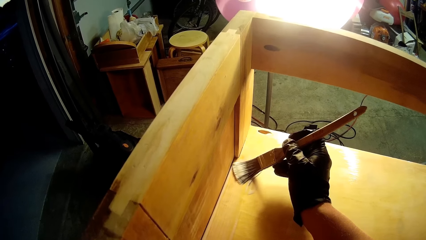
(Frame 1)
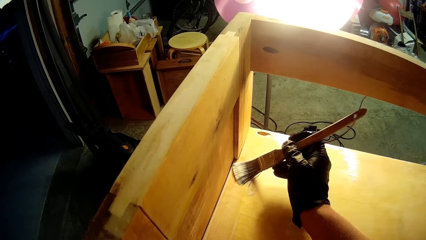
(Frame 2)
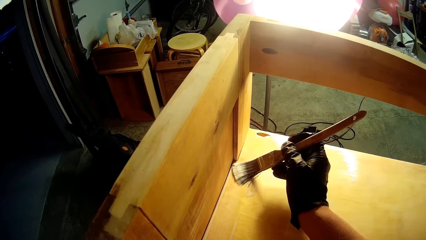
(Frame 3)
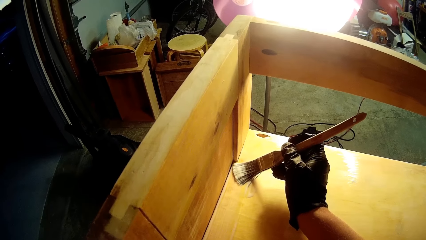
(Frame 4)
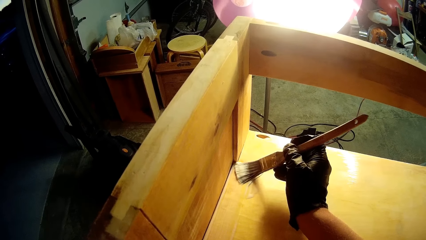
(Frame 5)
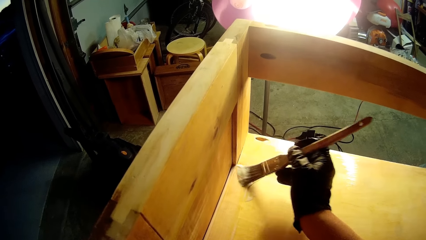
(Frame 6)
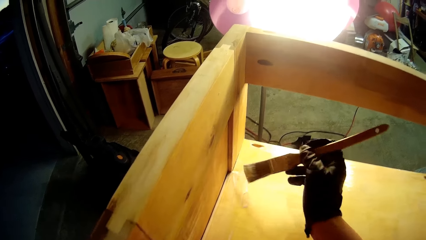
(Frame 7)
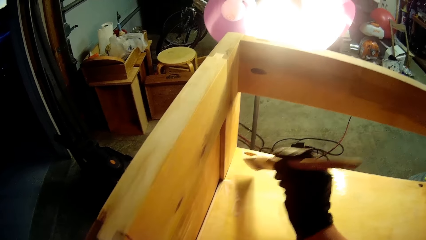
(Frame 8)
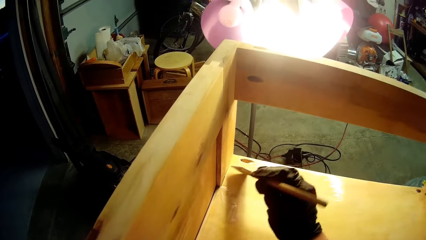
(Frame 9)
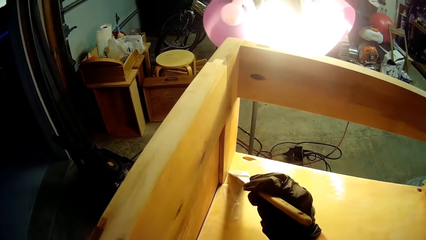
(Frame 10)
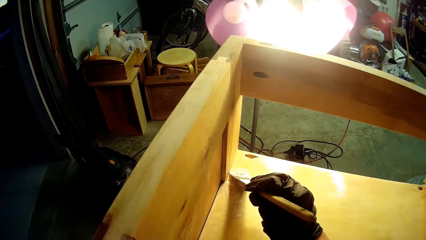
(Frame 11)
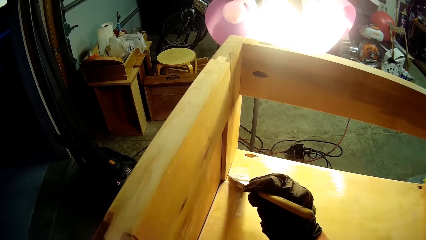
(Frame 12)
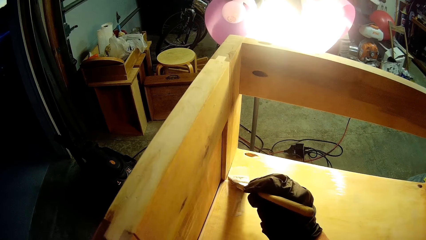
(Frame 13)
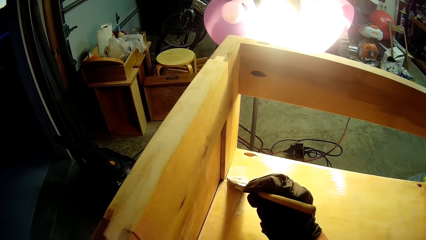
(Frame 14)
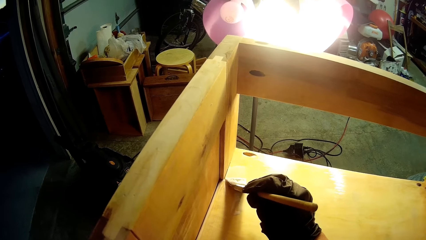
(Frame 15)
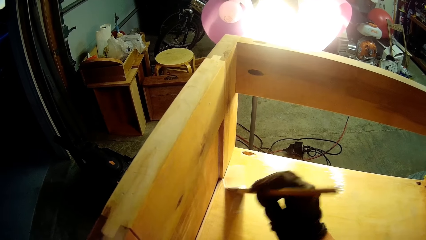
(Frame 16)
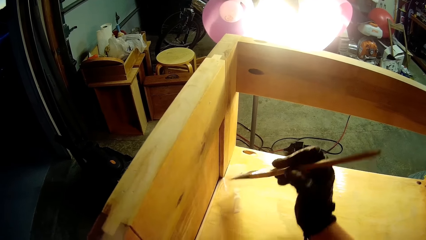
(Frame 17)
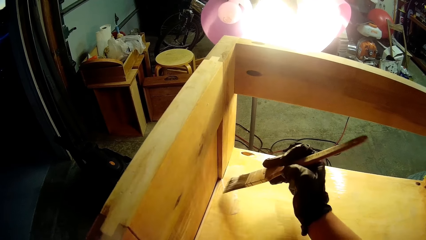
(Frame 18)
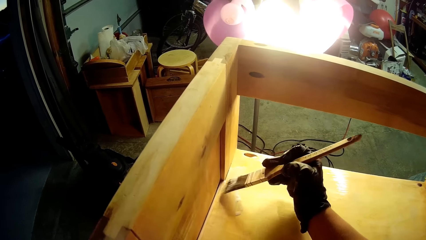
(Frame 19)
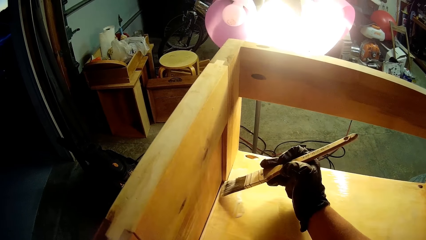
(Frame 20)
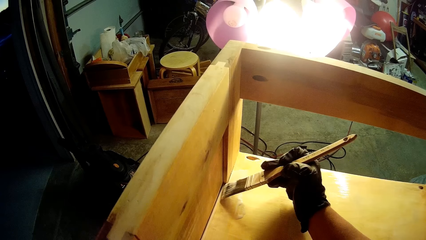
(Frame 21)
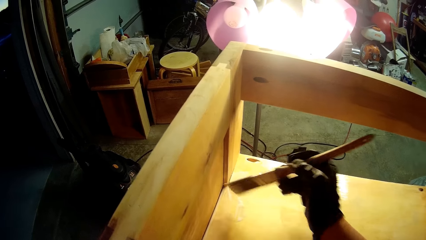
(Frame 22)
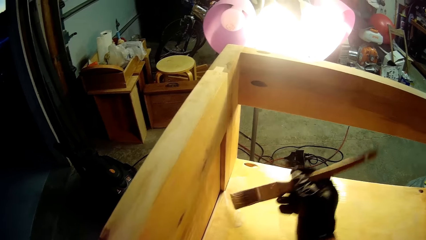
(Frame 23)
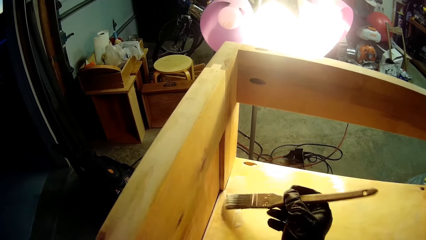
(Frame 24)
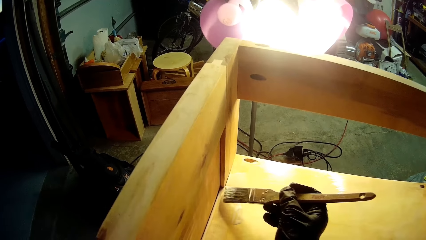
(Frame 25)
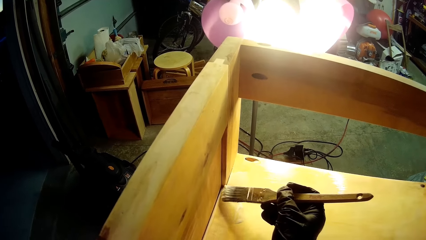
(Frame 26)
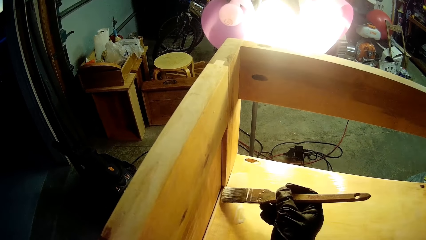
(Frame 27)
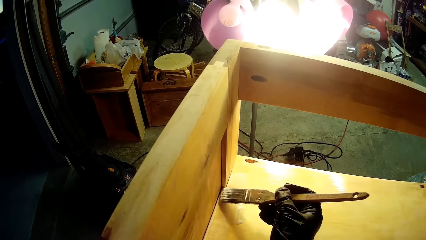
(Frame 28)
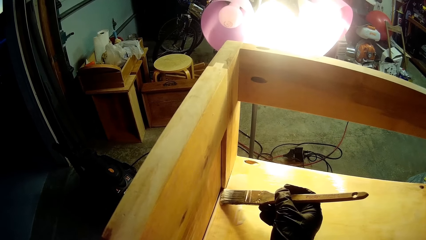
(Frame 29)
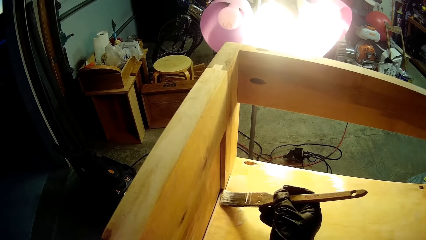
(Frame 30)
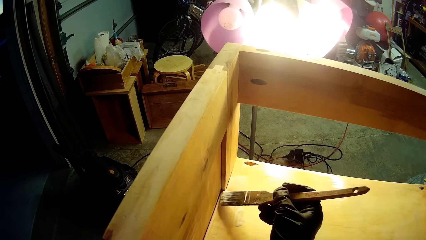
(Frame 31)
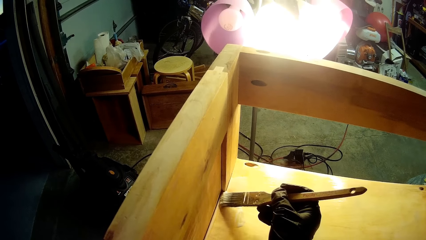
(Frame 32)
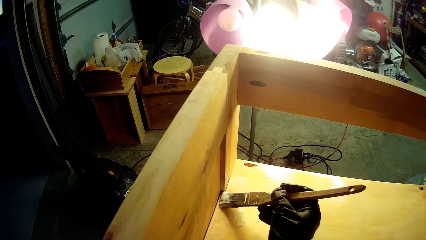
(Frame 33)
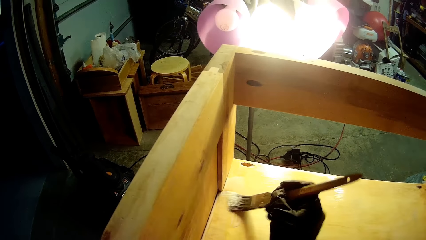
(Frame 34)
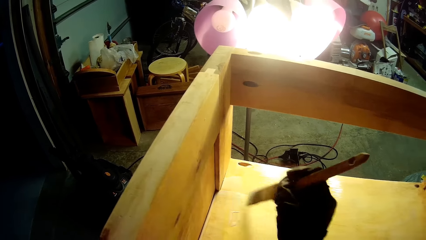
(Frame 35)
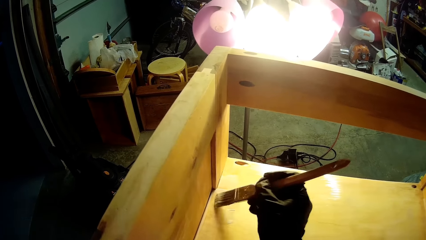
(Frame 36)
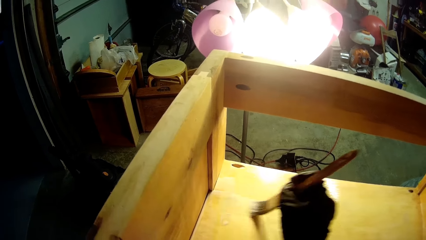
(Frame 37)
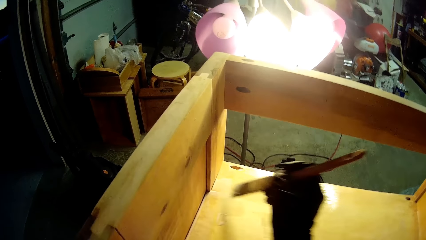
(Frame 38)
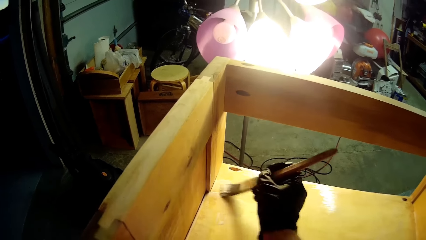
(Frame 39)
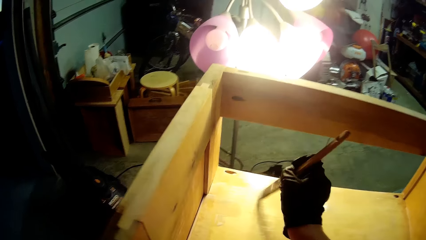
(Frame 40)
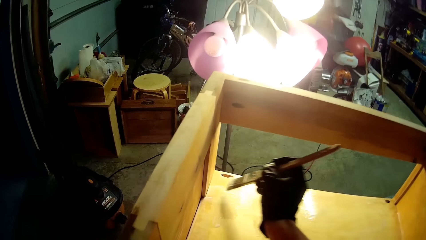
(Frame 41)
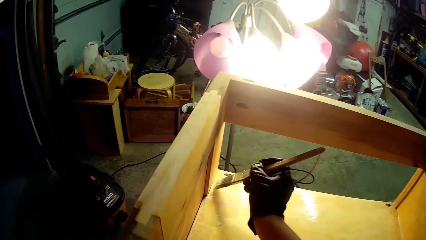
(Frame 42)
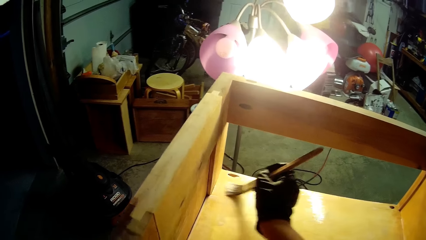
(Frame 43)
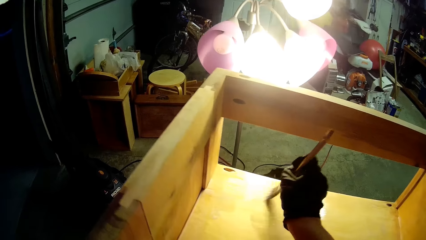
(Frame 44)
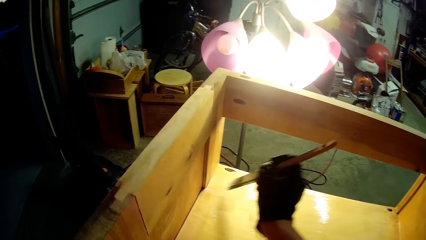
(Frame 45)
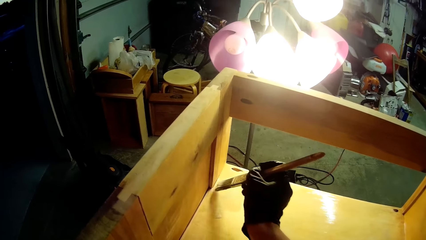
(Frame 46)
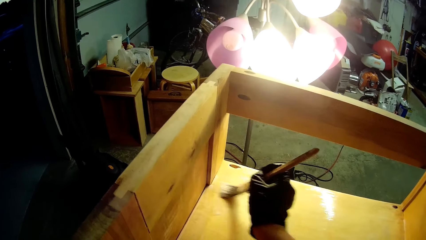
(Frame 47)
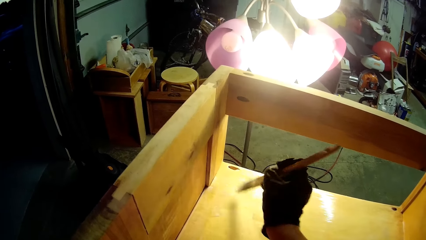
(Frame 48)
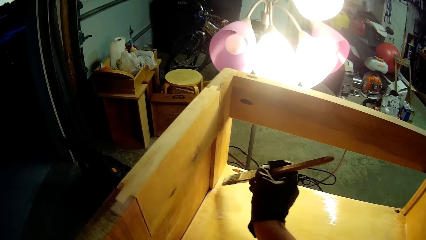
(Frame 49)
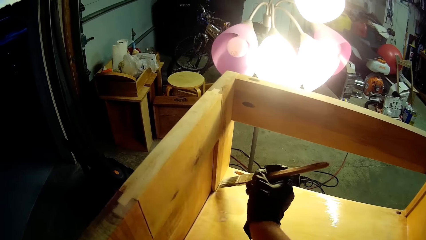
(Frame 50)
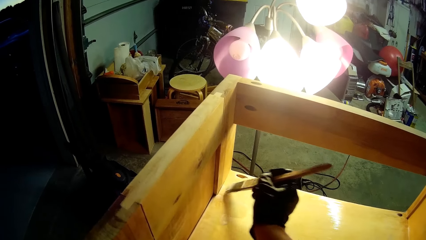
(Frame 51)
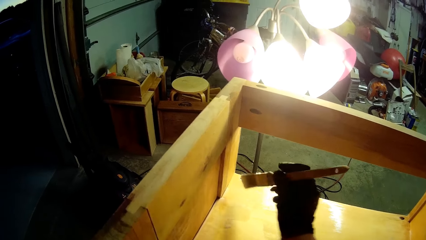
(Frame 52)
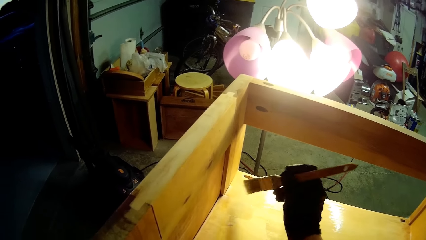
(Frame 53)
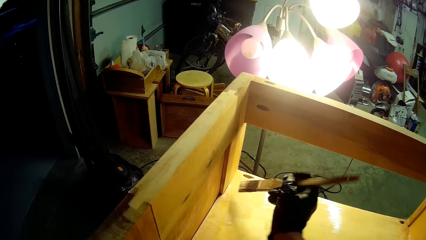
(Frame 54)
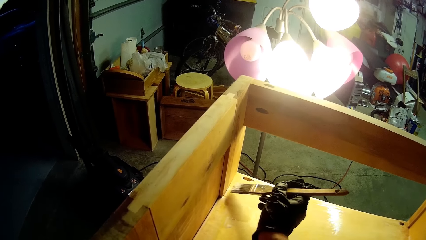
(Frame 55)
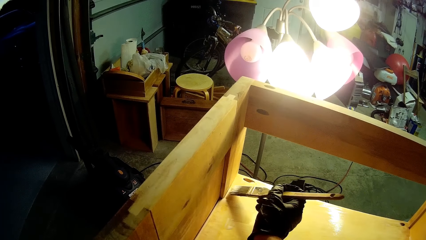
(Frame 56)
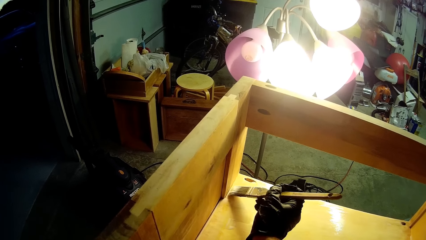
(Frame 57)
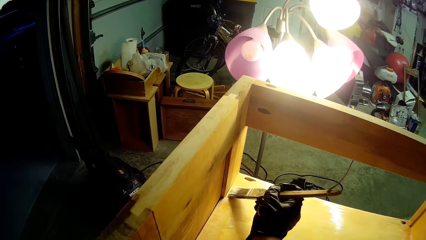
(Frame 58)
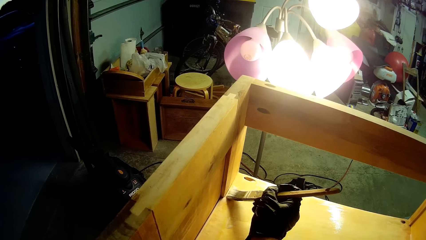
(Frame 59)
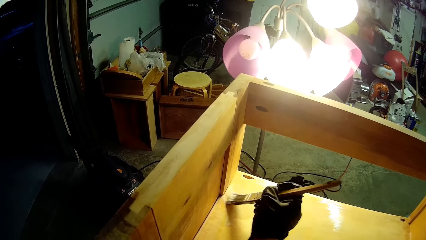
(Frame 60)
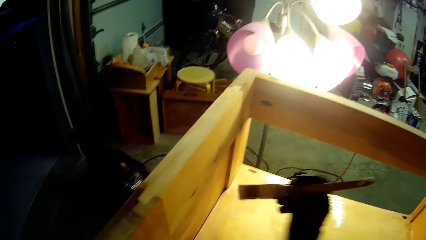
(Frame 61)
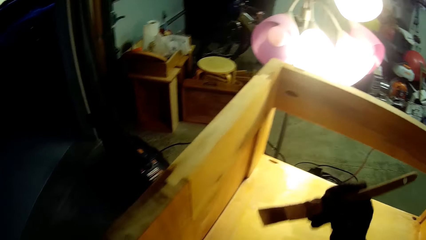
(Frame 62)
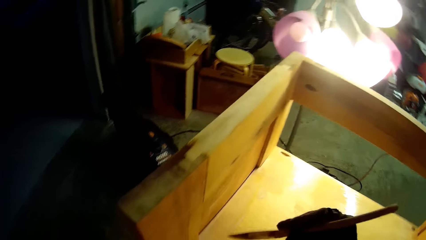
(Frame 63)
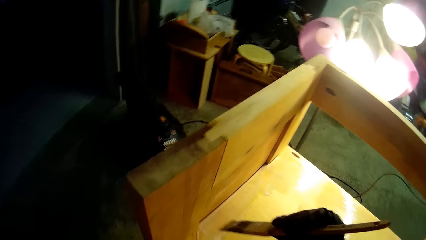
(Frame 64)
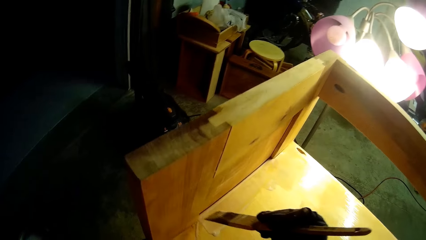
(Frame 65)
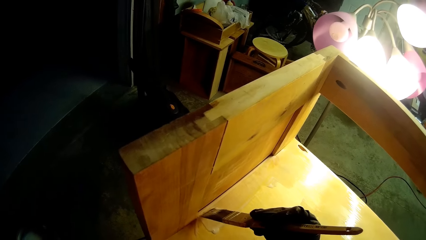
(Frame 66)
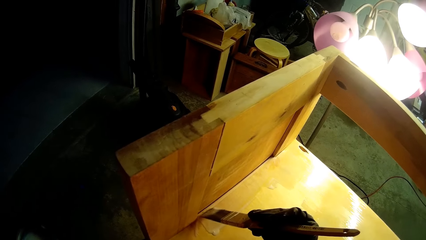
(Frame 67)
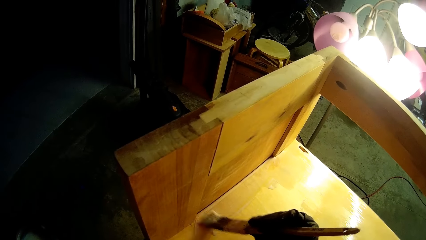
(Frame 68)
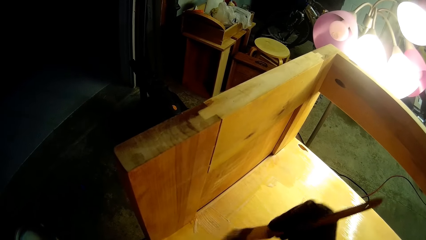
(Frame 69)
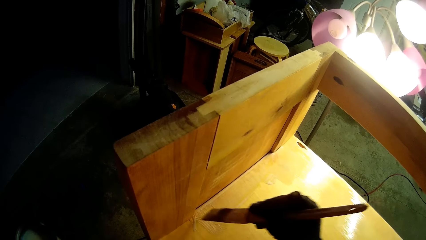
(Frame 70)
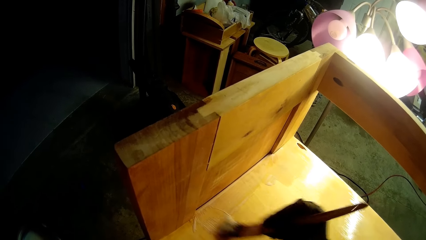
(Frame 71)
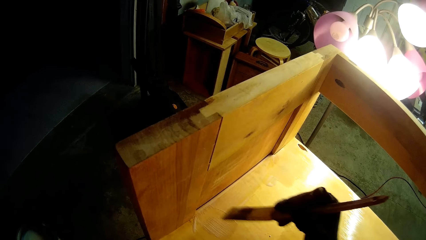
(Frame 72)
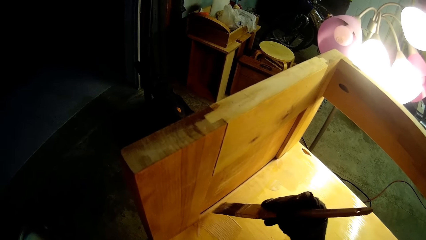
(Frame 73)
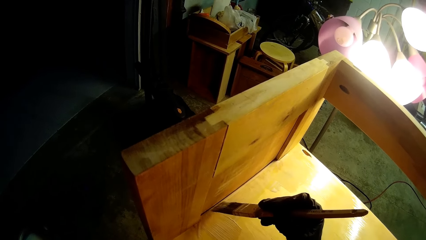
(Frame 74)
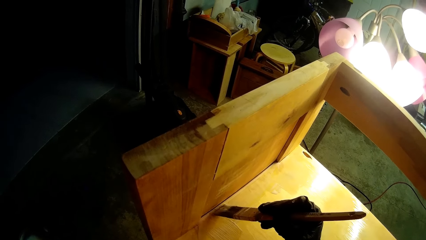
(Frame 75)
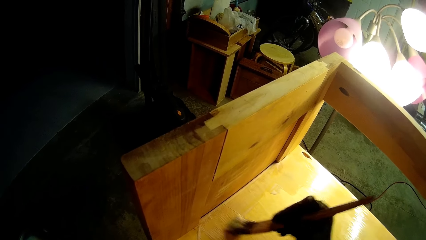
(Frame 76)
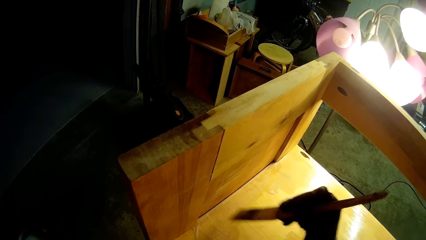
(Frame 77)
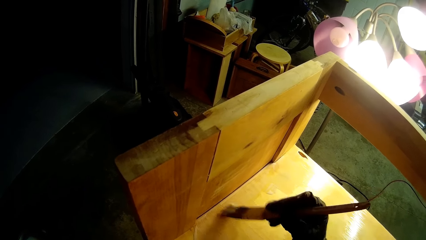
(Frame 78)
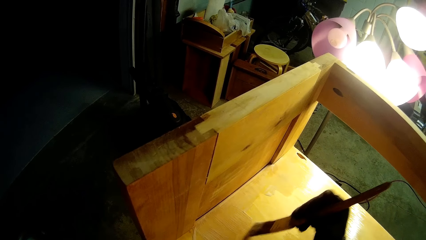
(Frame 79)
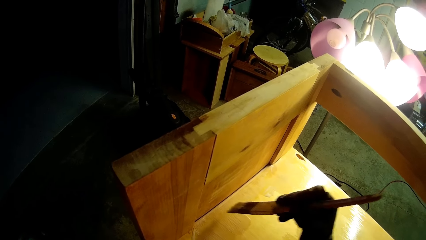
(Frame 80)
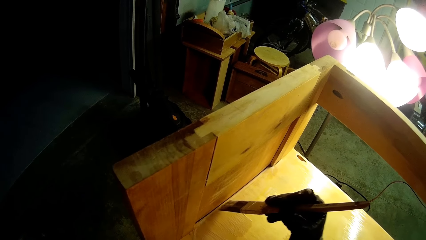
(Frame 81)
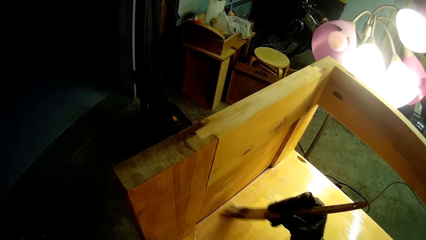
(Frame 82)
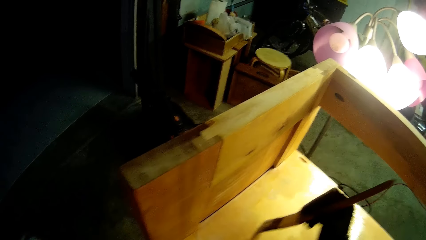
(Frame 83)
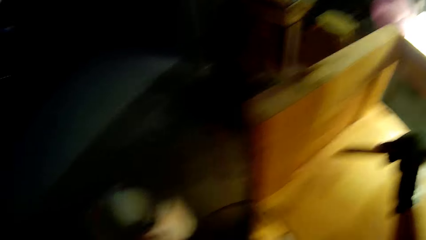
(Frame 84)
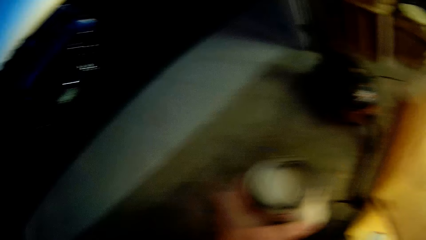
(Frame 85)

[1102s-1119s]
The camera wearer turns the paint brush. They paint the wooden structure.
